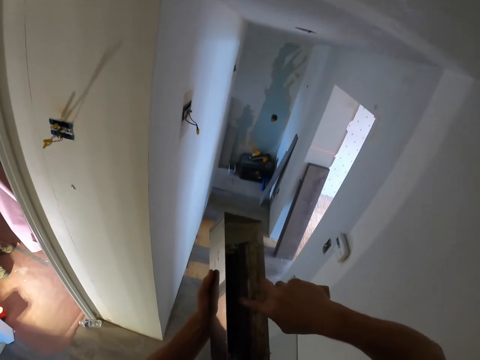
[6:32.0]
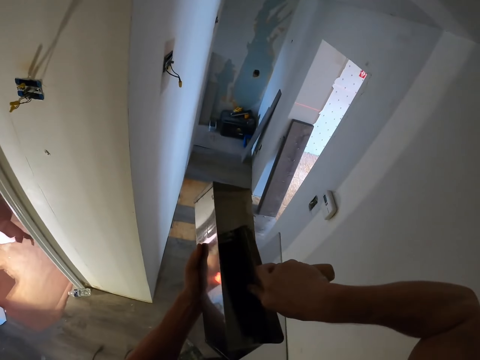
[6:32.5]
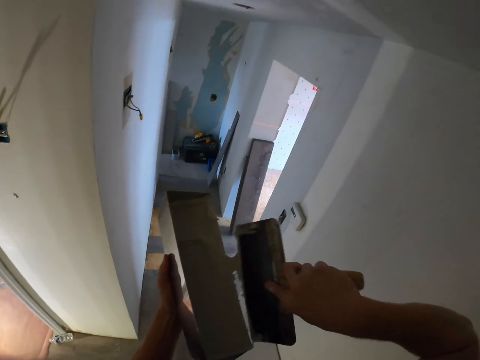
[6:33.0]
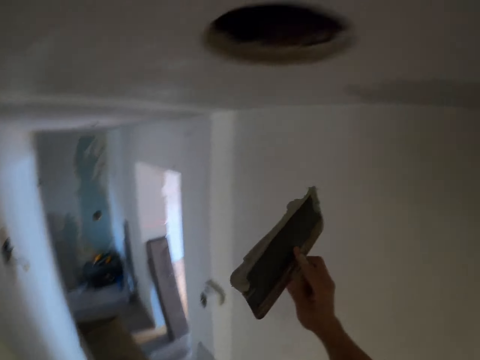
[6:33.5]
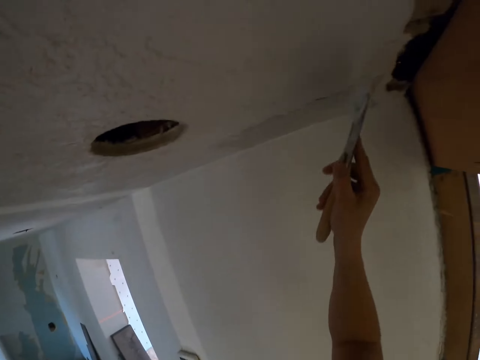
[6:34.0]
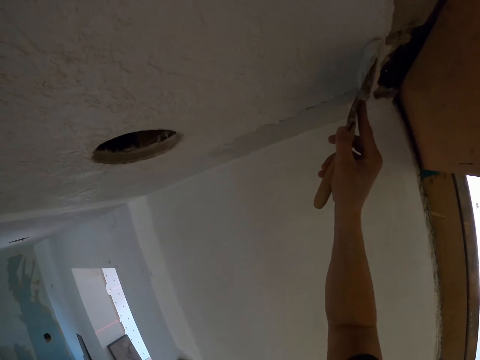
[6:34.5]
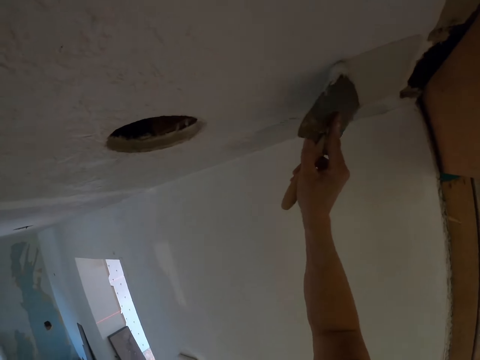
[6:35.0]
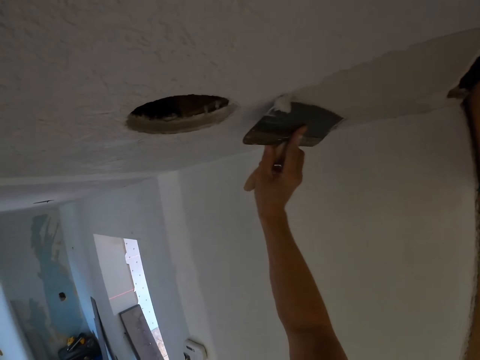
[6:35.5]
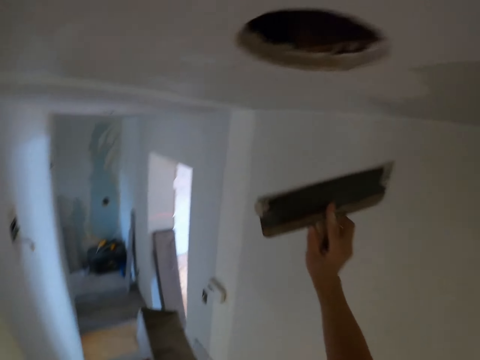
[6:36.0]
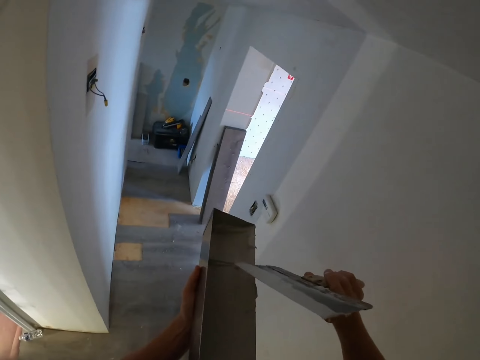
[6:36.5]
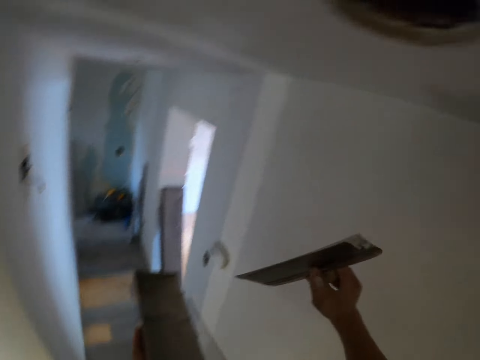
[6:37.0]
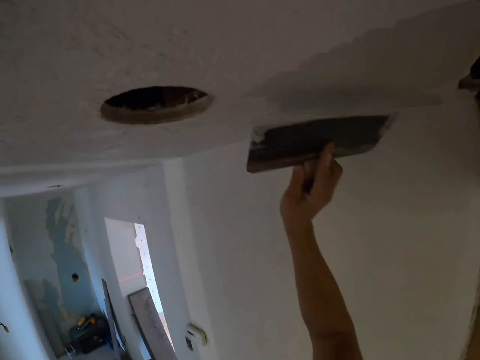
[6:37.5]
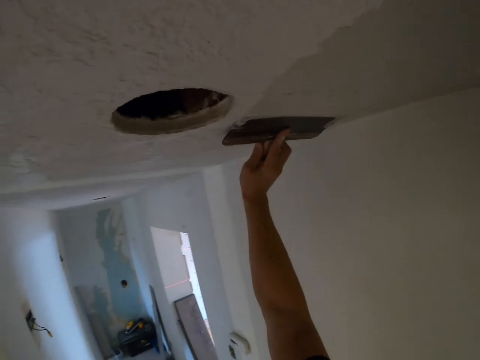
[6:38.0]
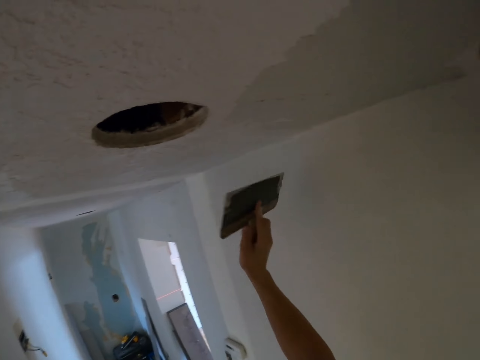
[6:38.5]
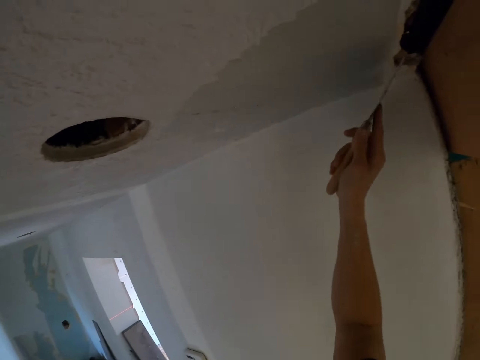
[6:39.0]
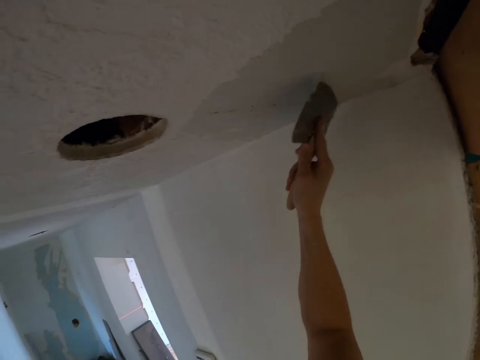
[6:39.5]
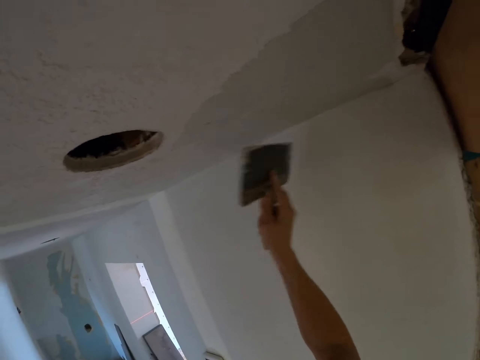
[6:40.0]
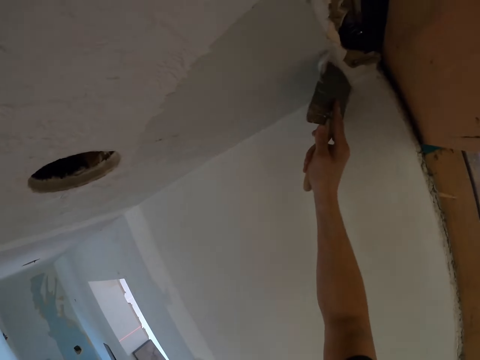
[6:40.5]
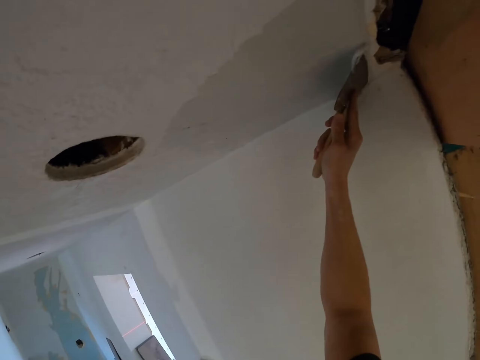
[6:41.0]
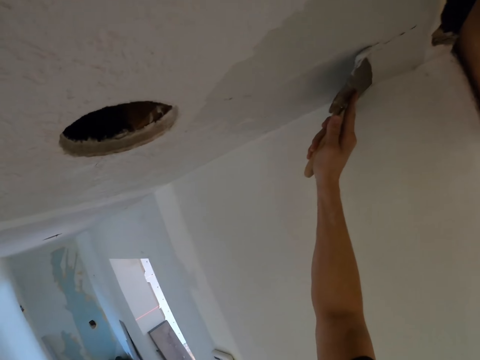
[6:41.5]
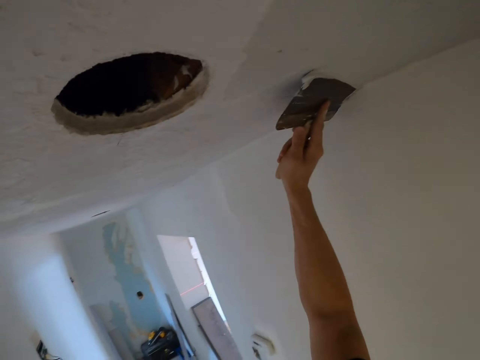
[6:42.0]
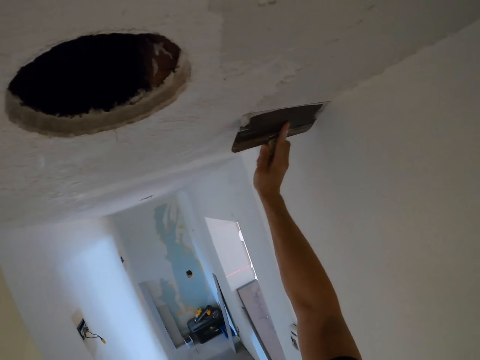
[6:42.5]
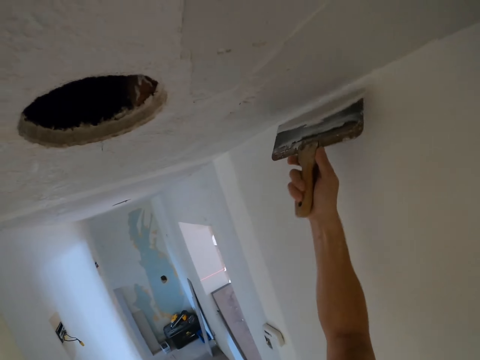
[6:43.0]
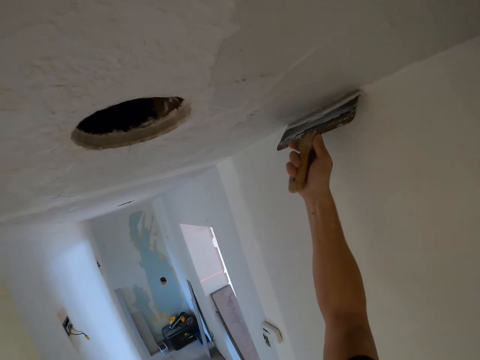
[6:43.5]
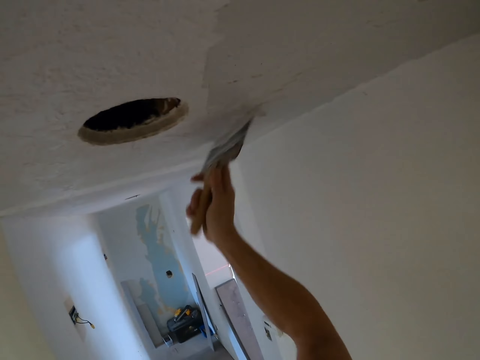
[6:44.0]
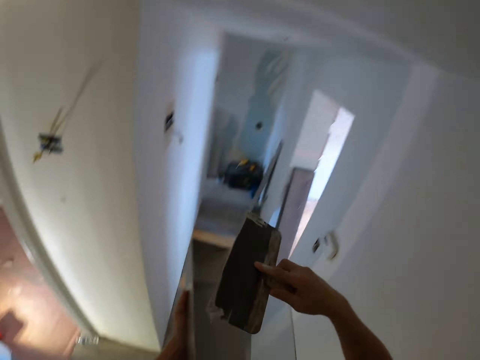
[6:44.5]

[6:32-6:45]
The camera wearer scoops the paints in the container with a trowel. They paint the wall.

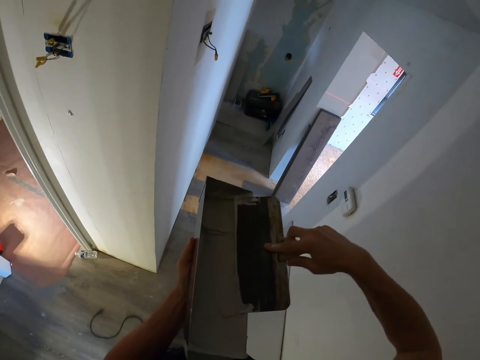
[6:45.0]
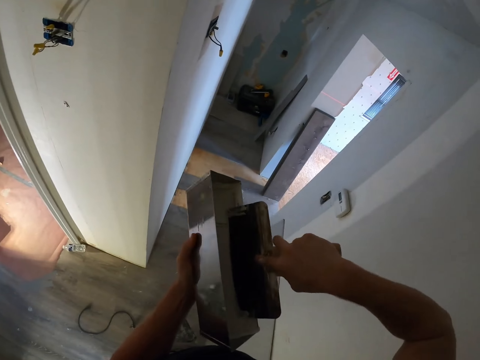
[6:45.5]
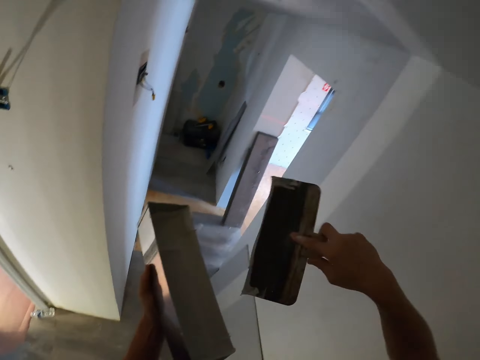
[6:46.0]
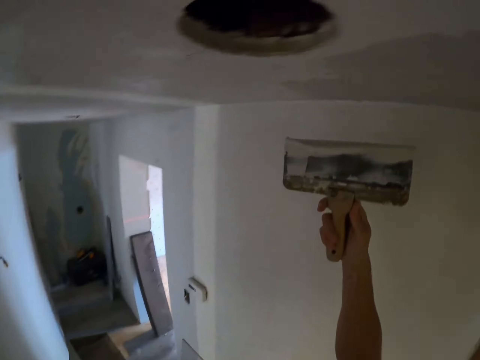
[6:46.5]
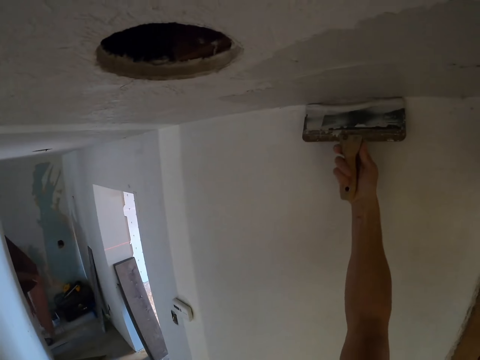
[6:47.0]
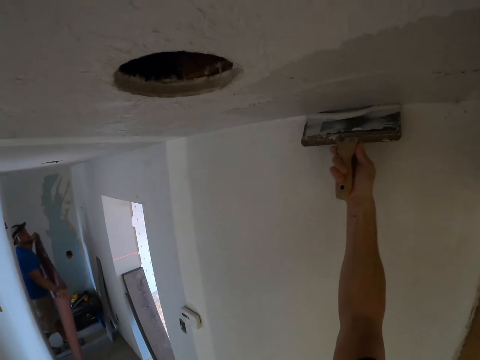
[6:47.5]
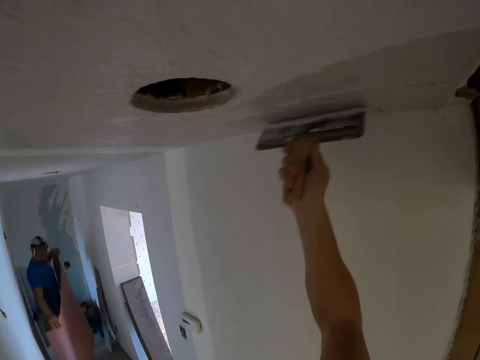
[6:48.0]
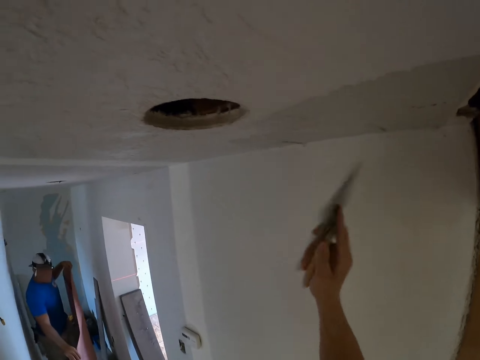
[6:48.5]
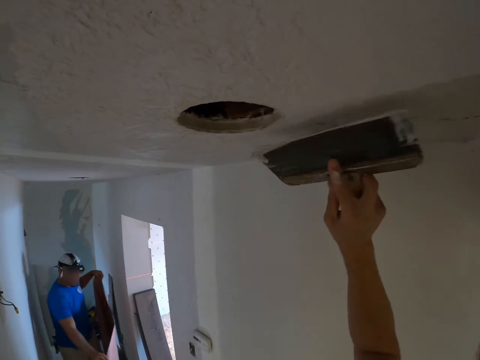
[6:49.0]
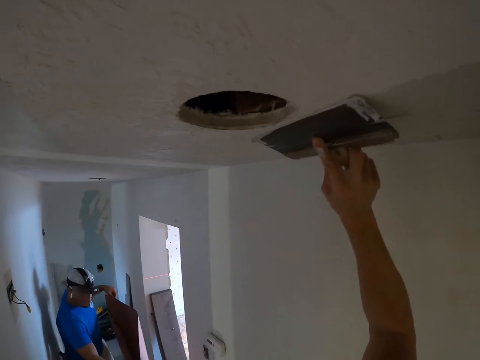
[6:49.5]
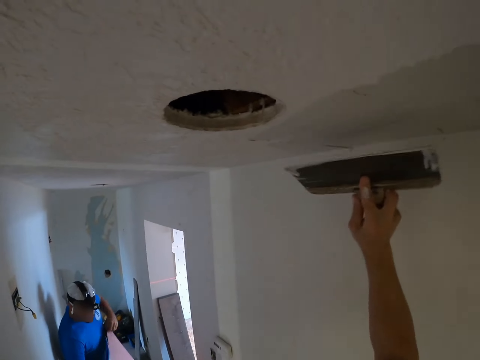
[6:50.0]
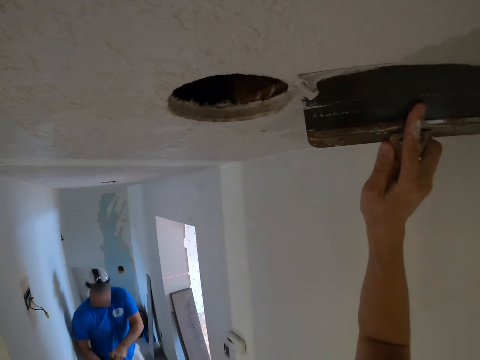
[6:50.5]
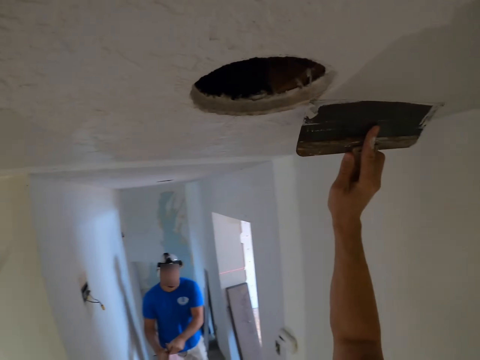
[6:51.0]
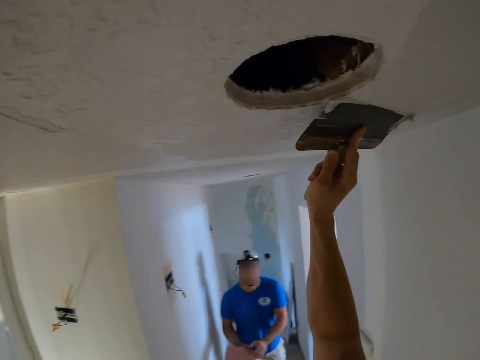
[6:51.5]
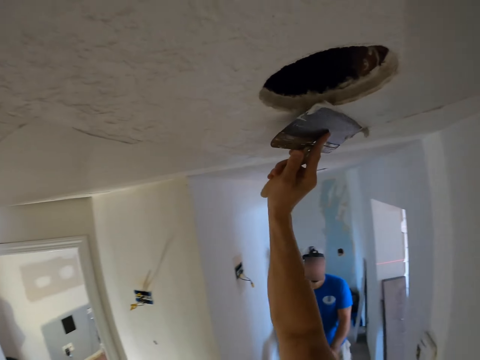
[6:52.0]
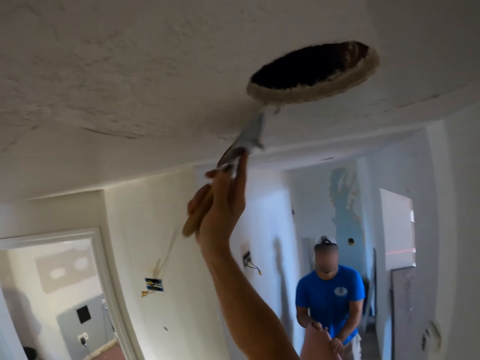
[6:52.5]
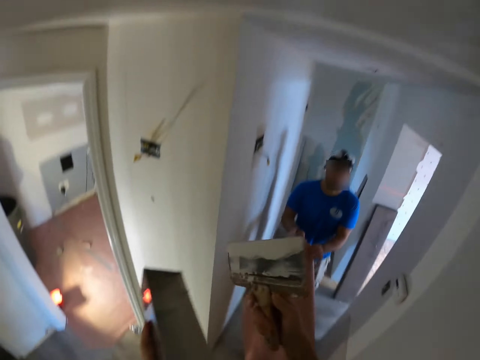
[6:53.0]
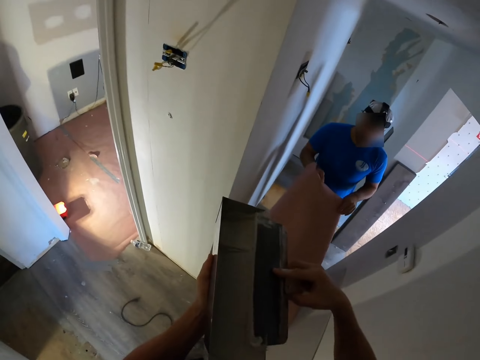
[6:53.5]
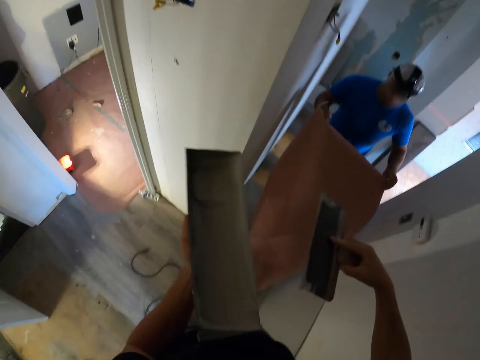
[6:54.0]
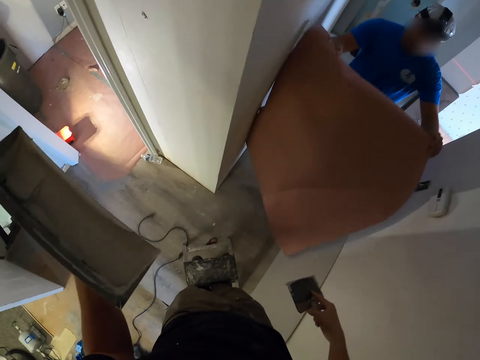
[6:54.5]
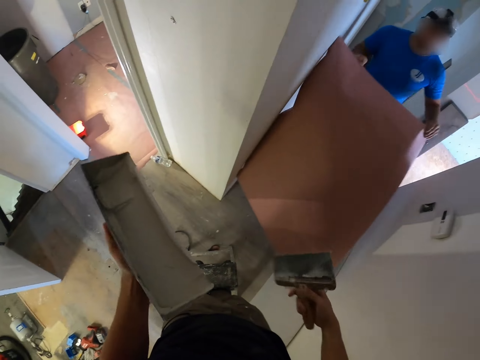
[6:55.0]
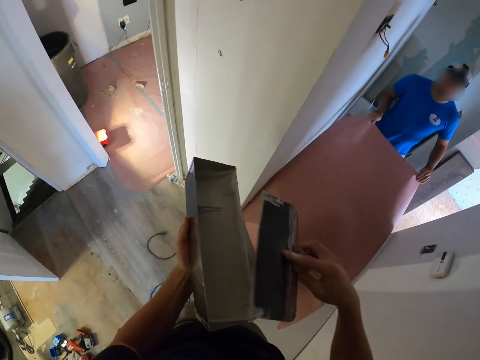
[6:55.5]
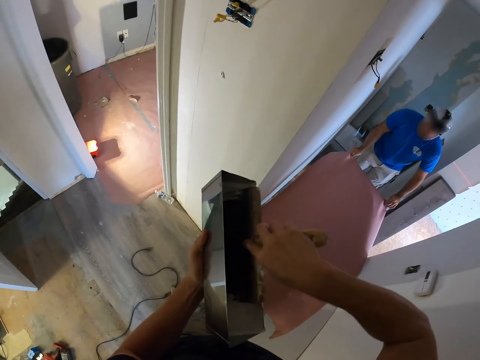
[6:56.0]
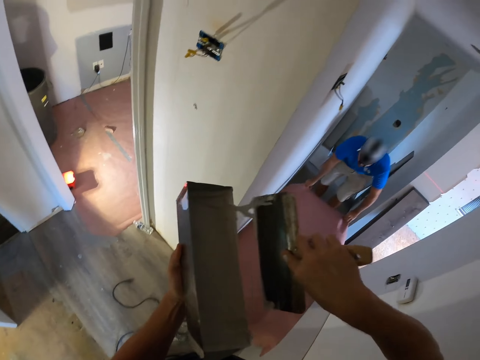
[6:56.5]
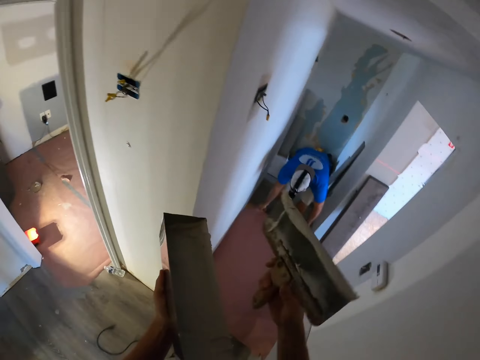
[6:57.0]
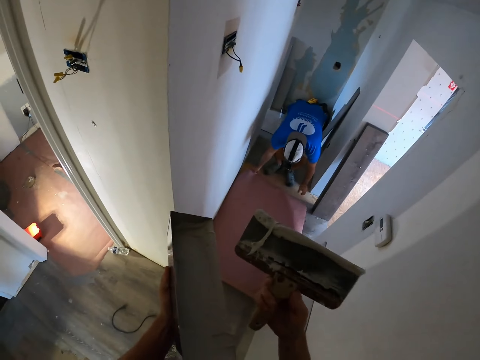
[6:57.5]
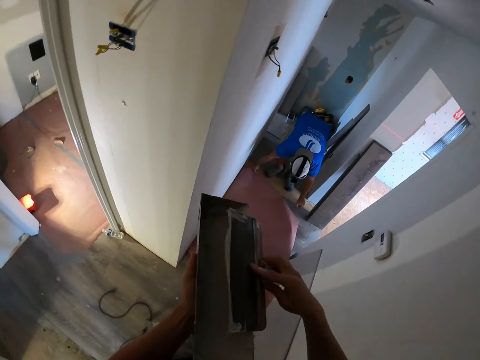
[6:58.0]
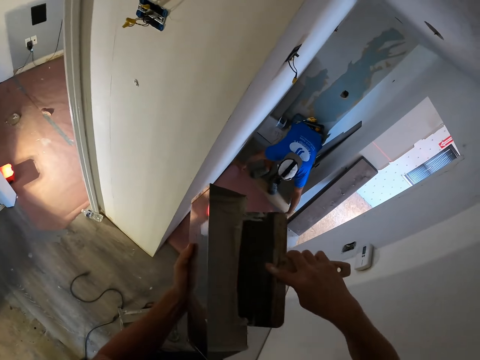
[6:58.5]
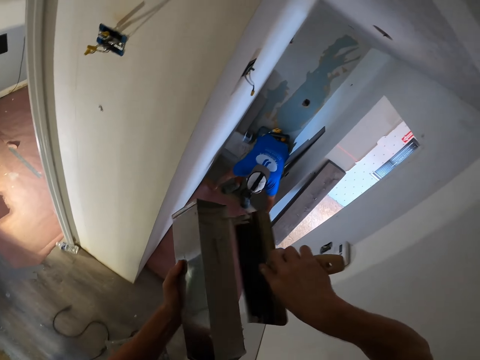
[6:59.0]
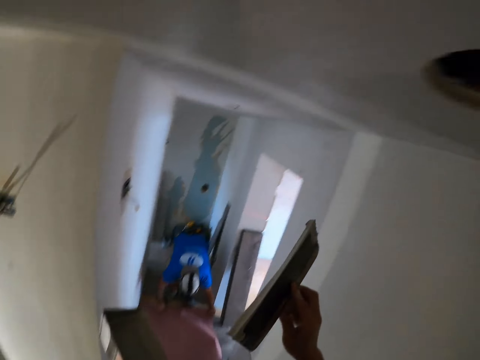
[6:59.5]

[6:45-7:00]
The camera wearer paints the wall. They remove the excess paints on the trowel. They stare at a person. They scoop the paints in the container with the trowel.
